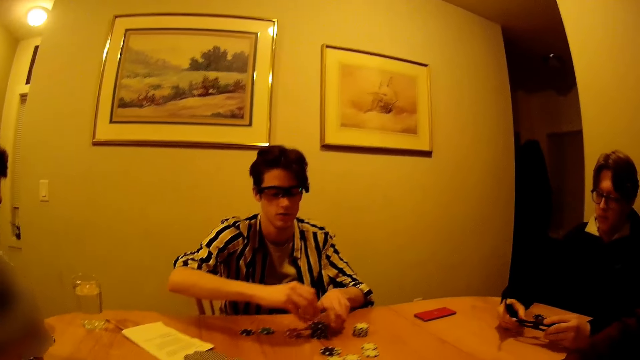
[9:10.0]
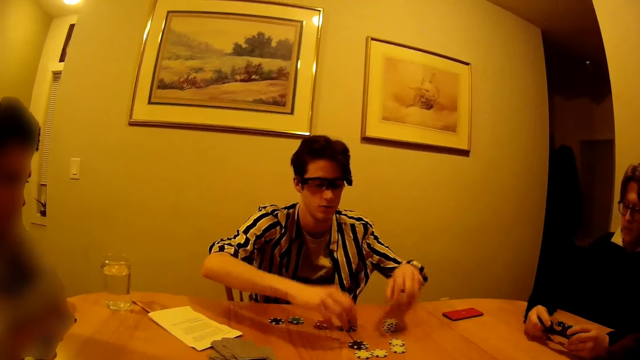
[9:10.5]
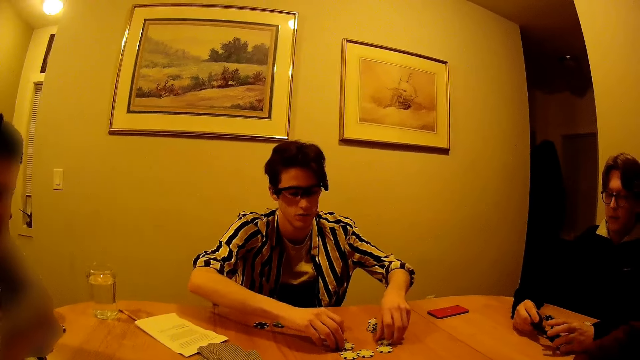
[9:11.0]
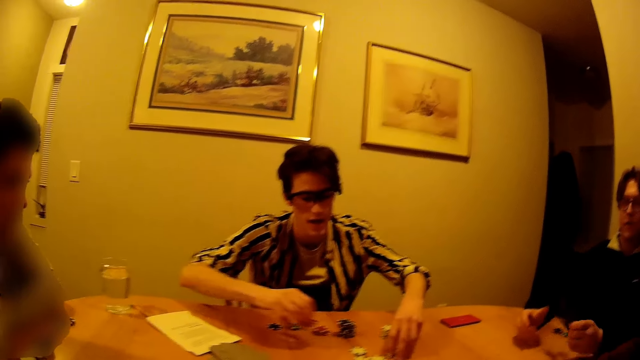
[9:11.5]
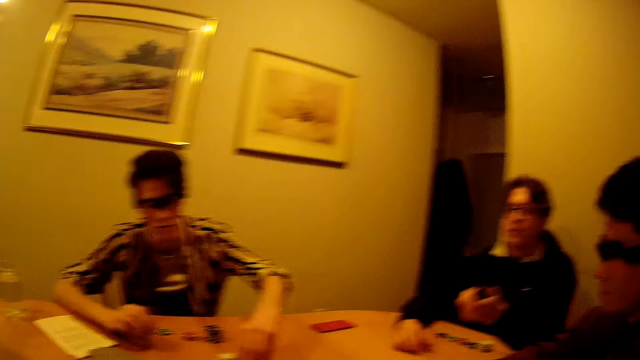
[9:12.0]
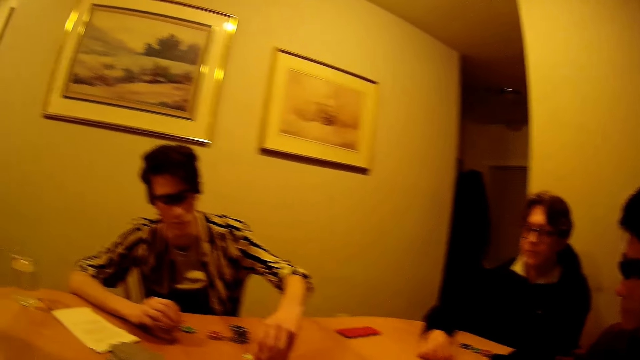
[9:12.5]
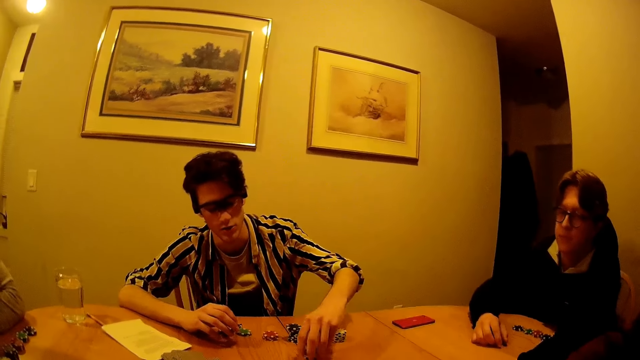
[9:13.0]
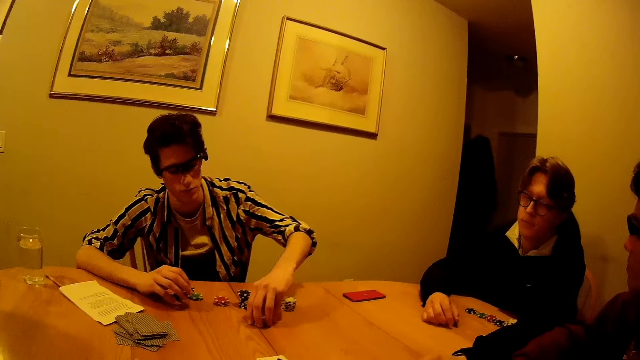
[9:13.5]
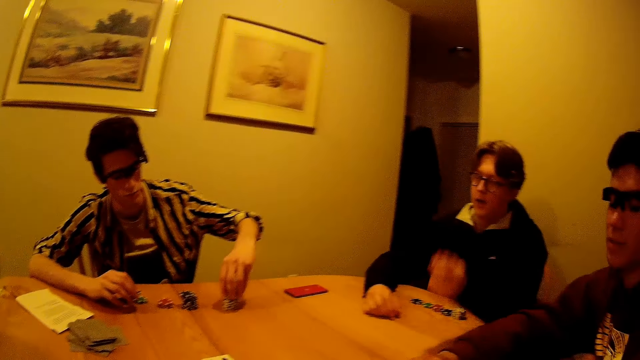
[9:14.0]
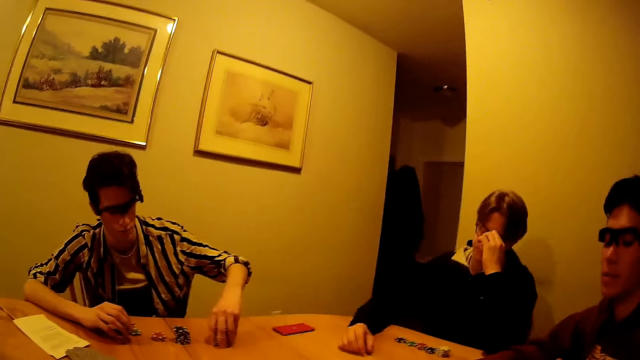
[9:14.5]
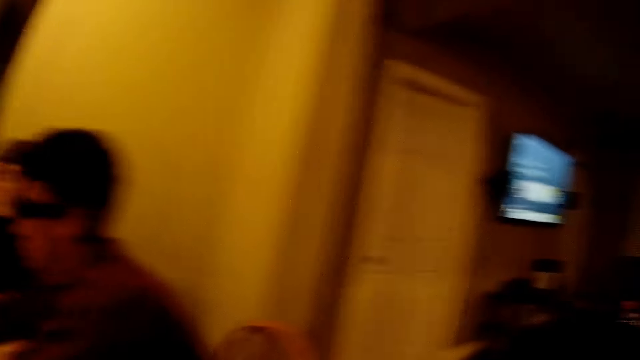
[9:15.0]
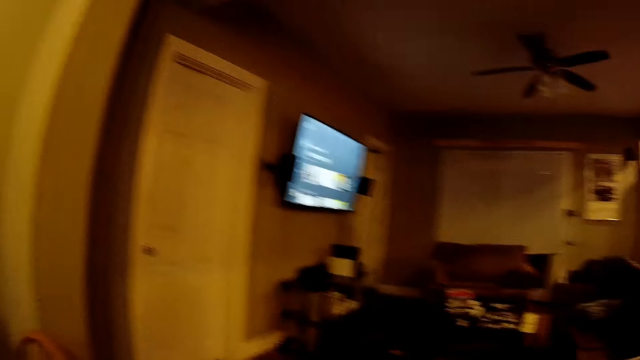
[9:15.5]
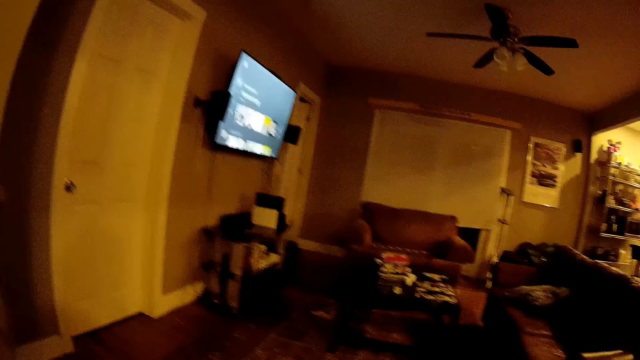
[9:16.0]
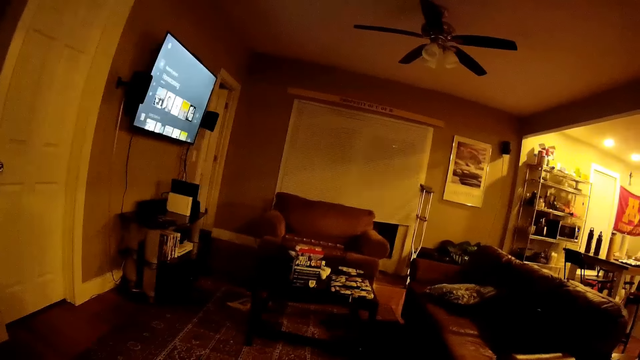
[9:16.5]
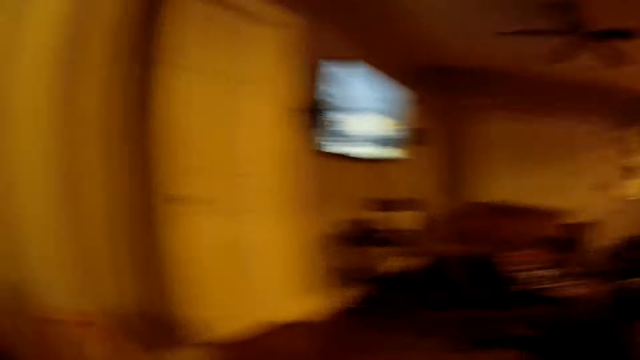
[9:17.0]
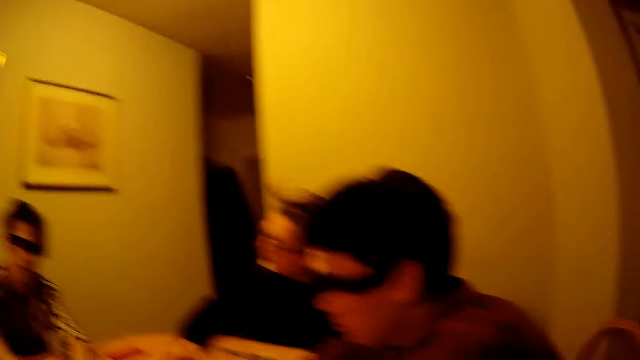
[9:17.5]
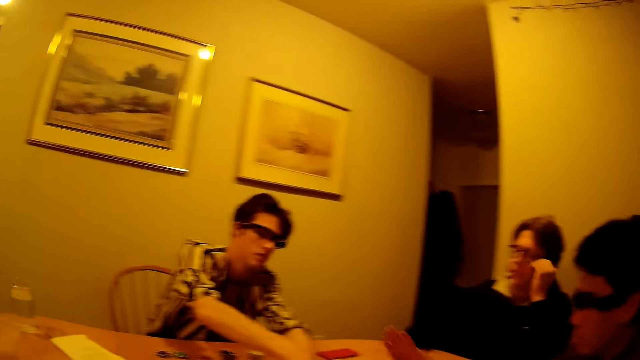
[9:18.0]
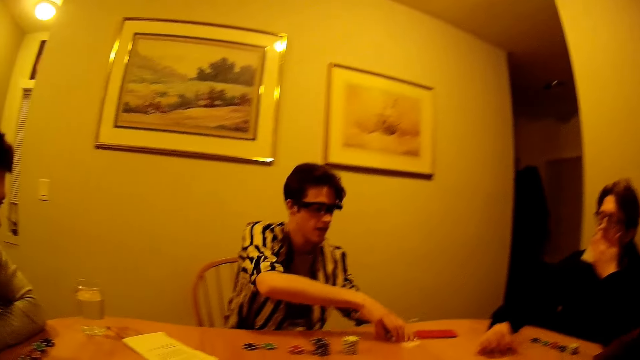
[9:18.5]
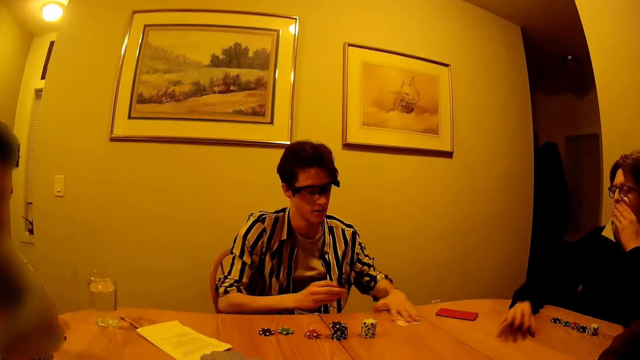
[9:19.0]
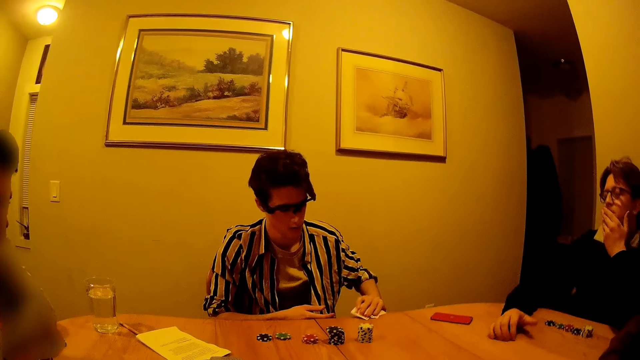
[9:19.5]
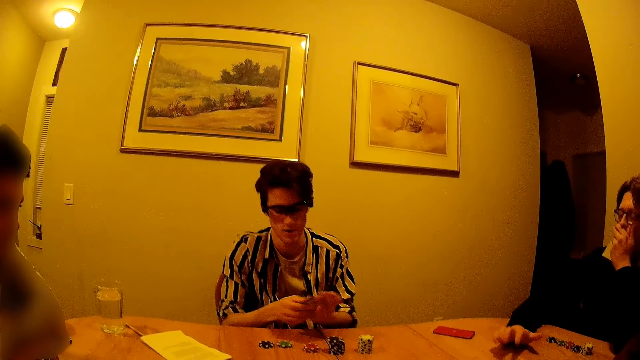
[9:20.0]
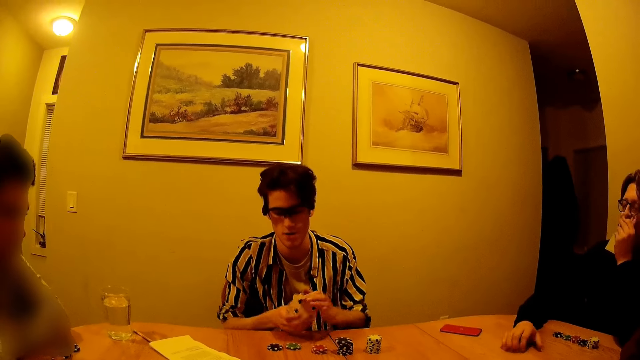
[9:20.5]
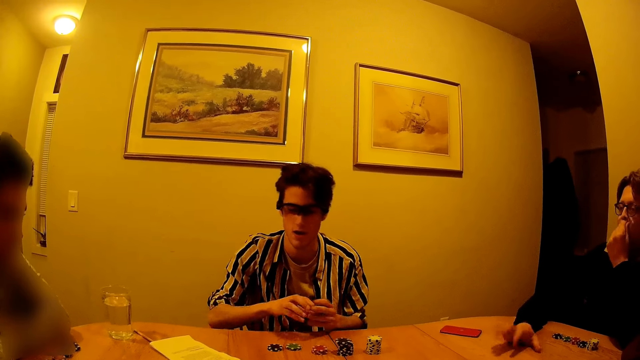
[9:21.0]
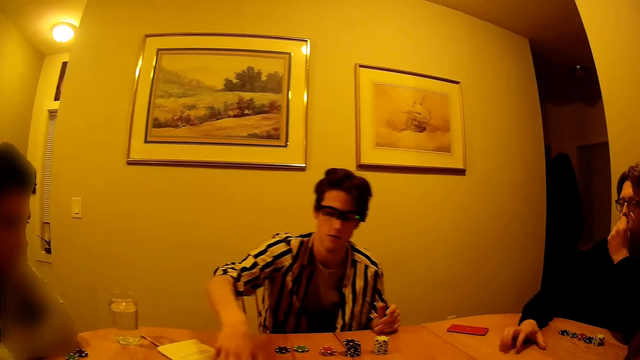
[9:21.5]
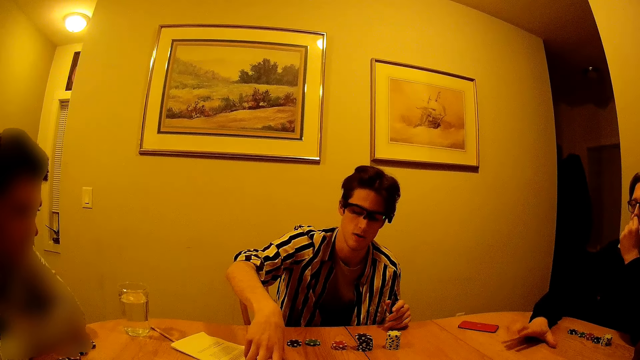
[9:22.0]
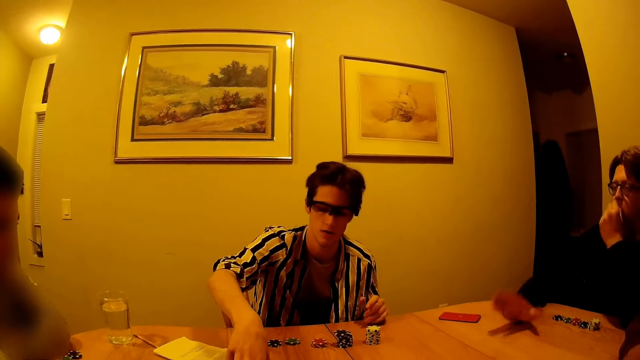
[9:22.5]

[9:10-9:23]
A man arranges the gaming chips on the table with both hands. A second man interacts with the camera wearer in the apartment. The second man passes the glasses to the camera wearer with his left hand. A third man interacts with a fourth man in the apartment. The camera wearer looks around. A fifth man drums on the table with his right hand. A sixth man picks some cards from the table with his left hand. A person hits the table. The sixth man passes the cards from his left hand to his right hand. The sixth man passes the cards from his right hand to his left hand.

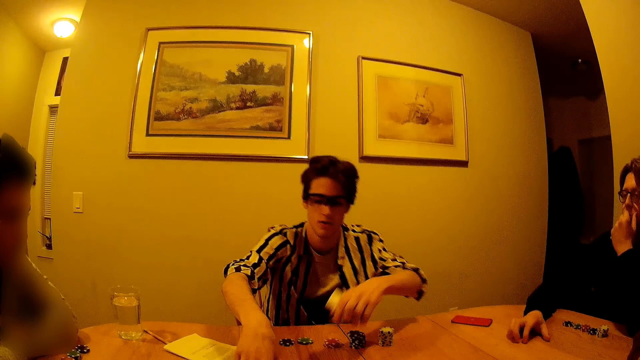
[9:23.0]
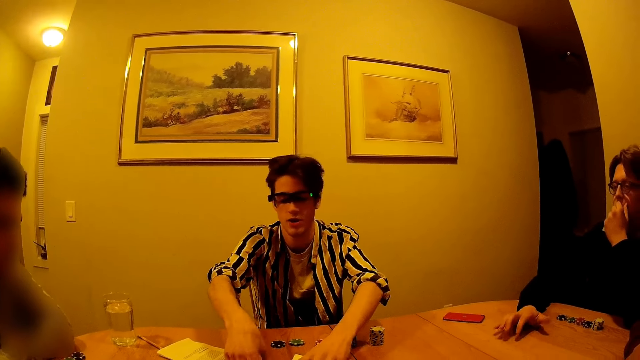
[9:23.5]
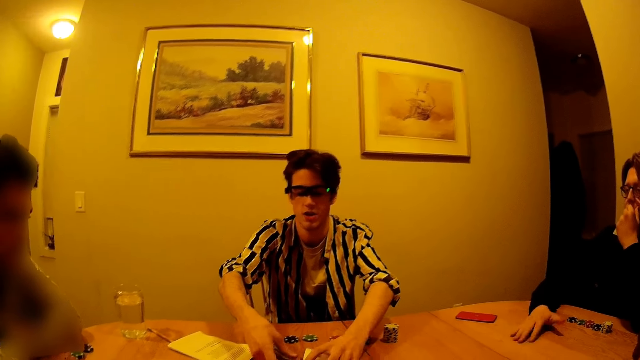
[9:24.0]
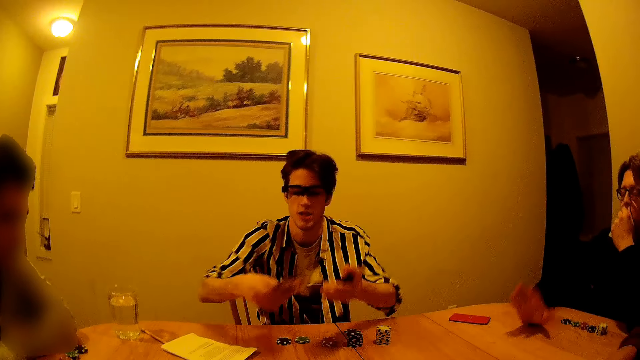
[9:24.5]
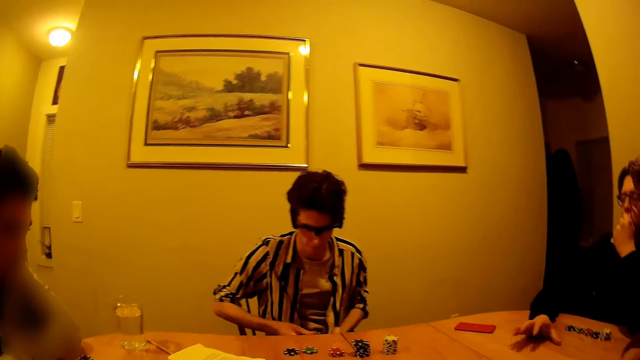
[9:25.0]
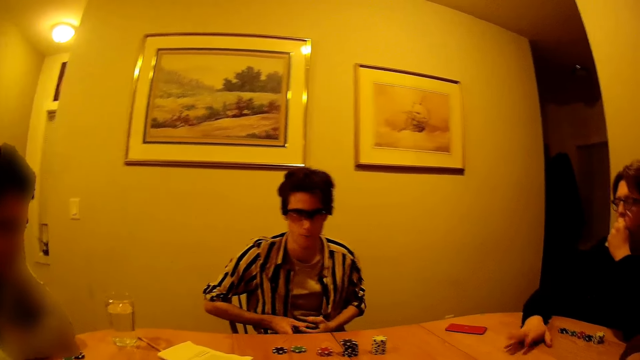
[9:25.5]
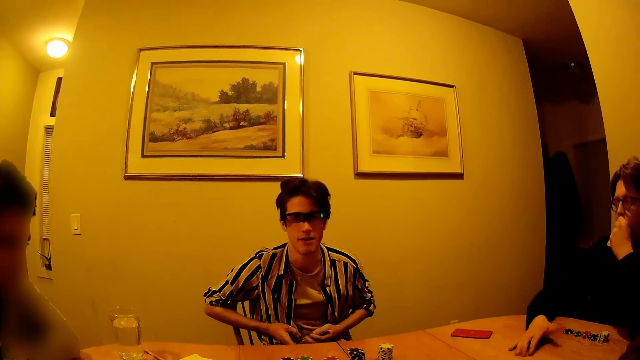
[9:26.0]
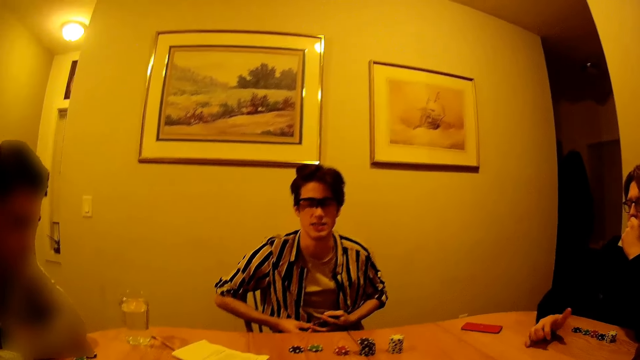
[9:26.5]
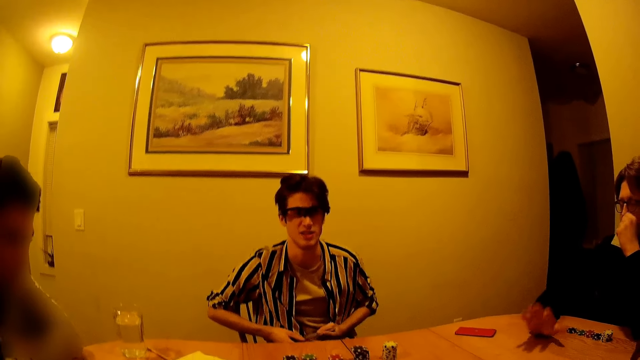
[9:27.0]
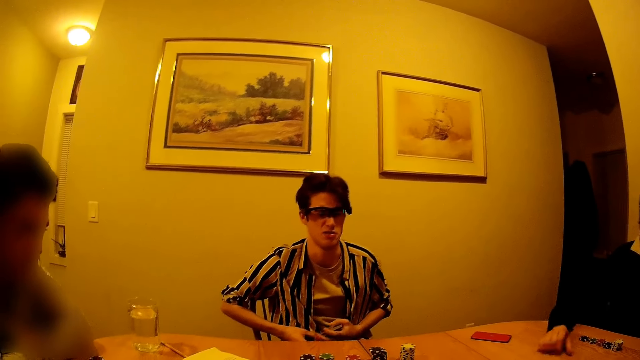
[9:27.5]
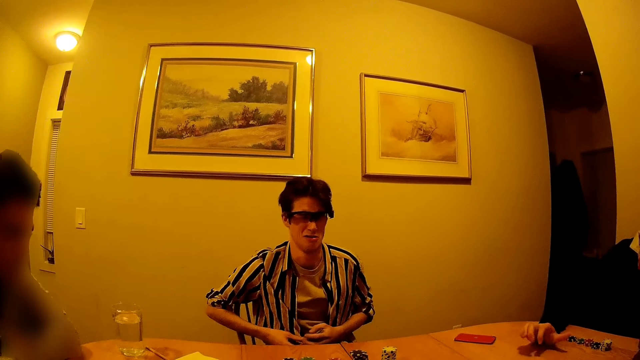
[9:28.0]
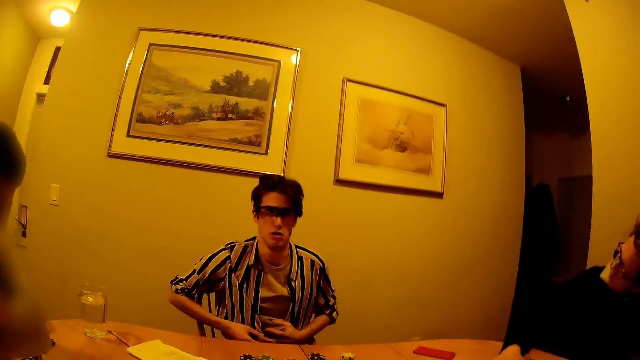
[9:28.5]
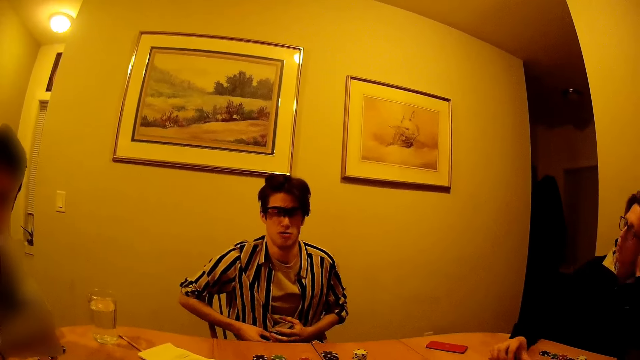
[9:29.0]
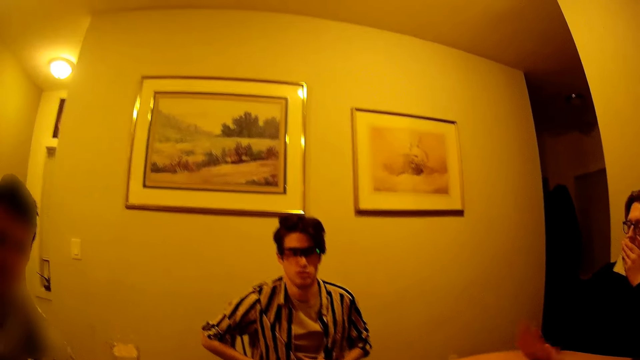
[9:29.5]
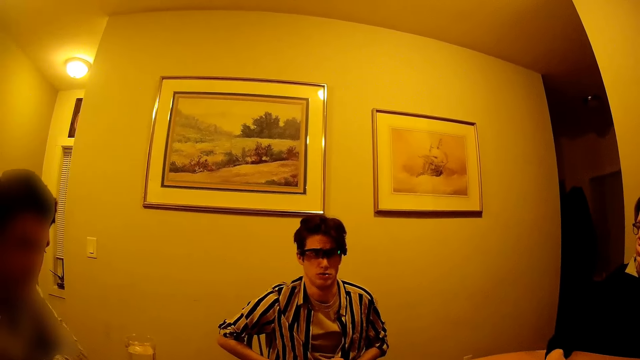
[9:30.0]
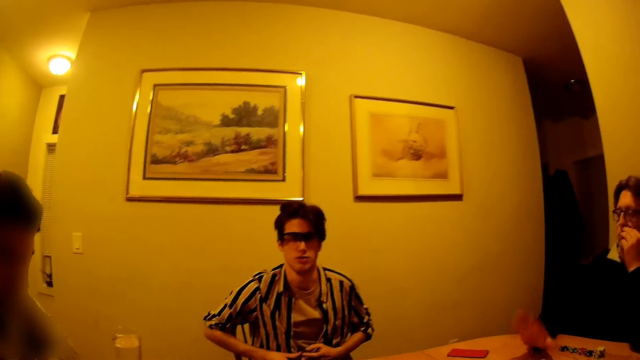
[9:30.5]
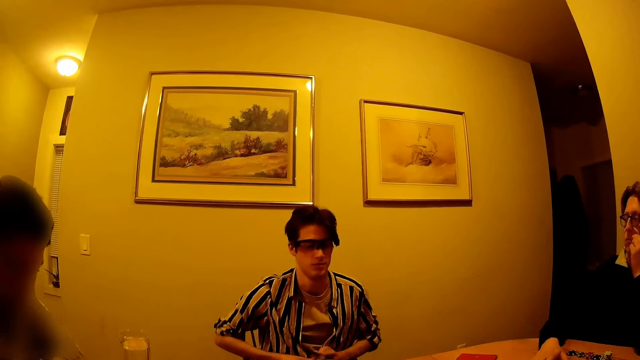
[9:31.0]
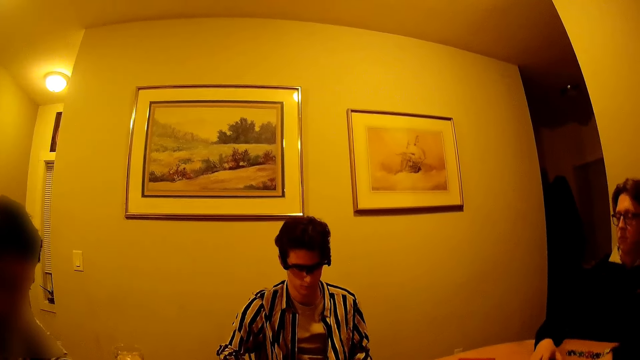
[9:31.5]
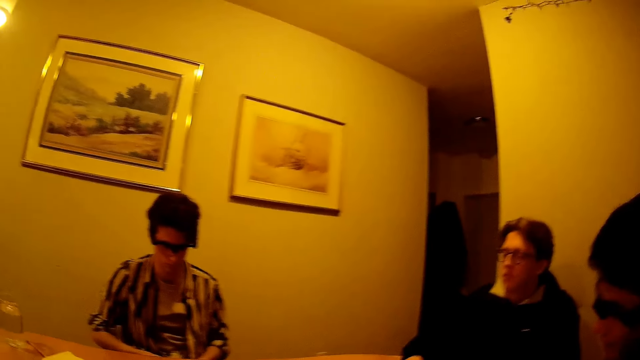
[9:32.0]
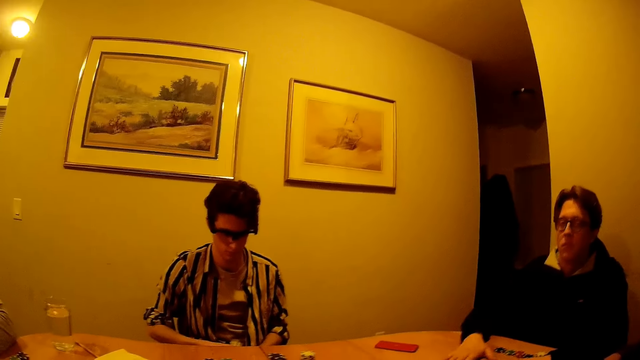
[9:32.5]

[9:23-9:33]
A person interacts with the camera wearer and another person. The camera wearer interacts with the first person, the second person and two other people.
